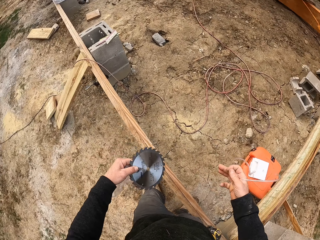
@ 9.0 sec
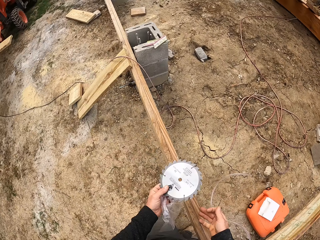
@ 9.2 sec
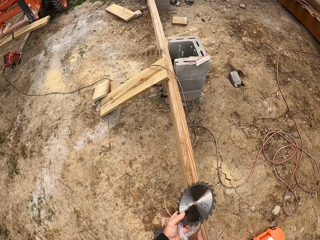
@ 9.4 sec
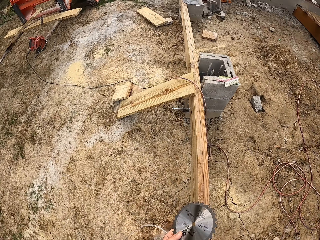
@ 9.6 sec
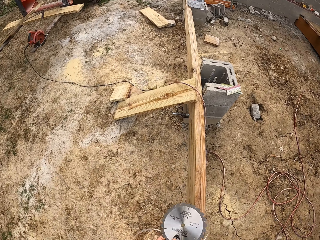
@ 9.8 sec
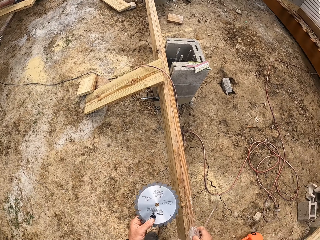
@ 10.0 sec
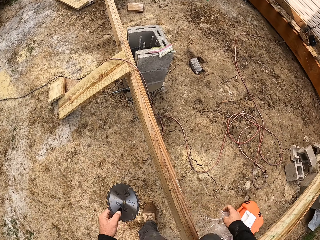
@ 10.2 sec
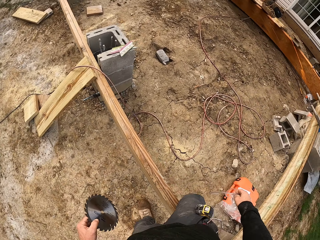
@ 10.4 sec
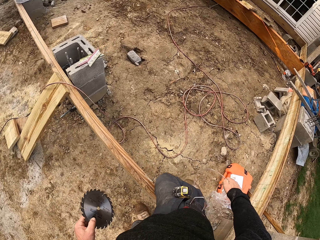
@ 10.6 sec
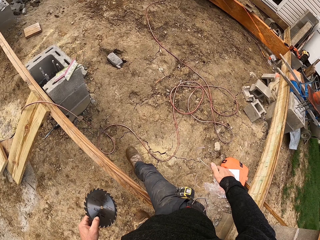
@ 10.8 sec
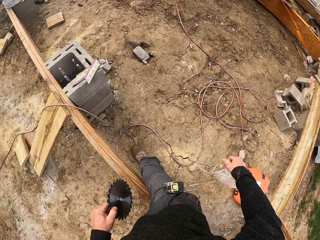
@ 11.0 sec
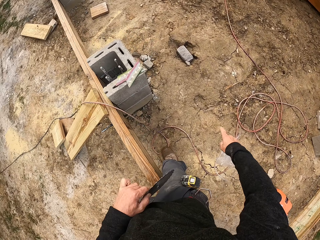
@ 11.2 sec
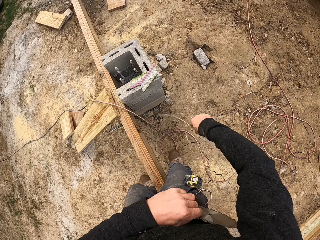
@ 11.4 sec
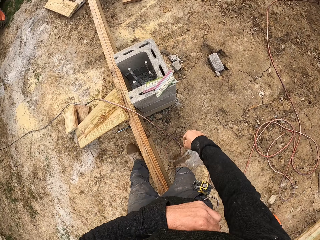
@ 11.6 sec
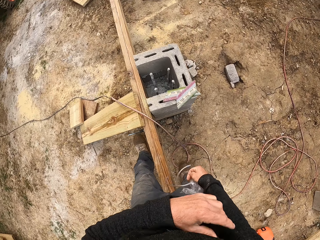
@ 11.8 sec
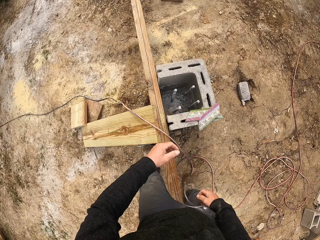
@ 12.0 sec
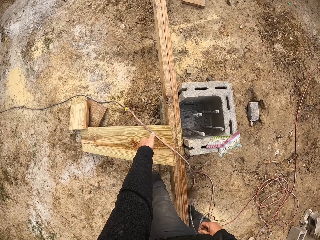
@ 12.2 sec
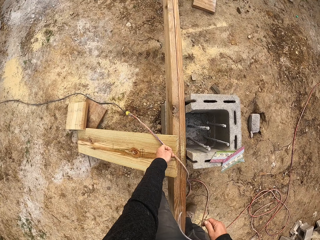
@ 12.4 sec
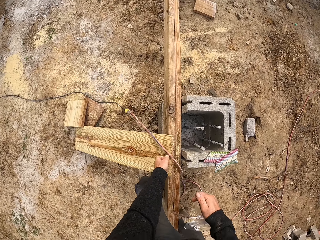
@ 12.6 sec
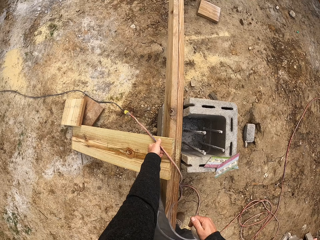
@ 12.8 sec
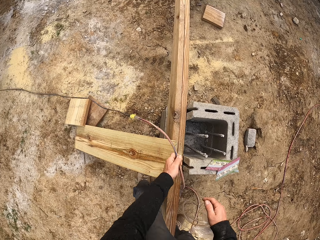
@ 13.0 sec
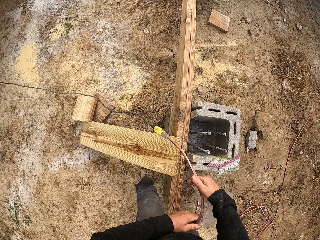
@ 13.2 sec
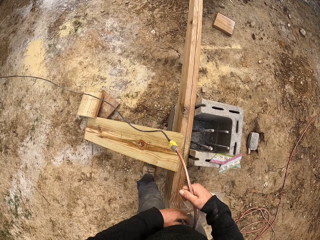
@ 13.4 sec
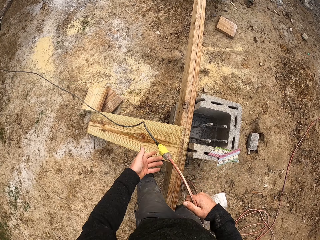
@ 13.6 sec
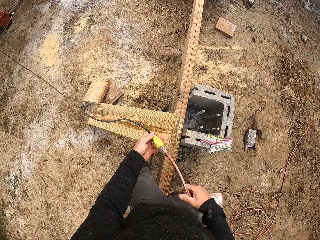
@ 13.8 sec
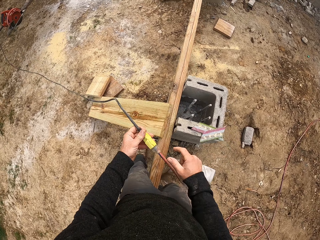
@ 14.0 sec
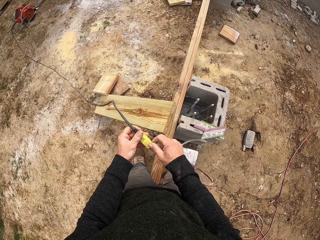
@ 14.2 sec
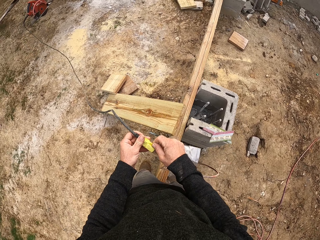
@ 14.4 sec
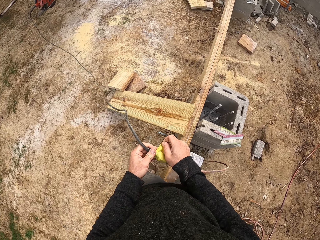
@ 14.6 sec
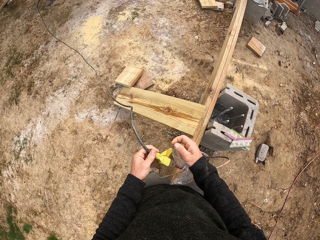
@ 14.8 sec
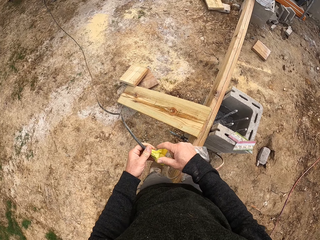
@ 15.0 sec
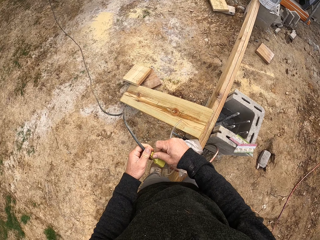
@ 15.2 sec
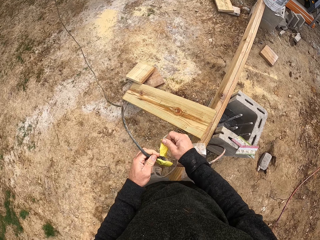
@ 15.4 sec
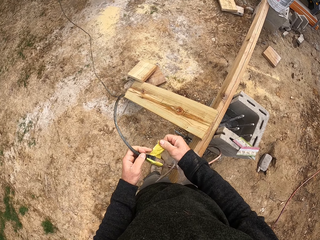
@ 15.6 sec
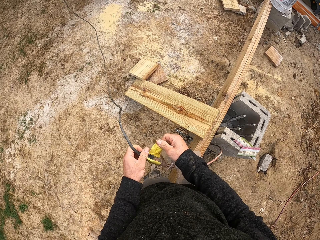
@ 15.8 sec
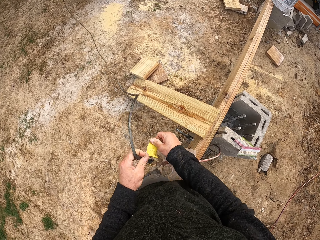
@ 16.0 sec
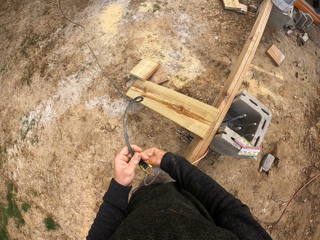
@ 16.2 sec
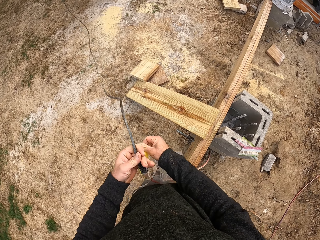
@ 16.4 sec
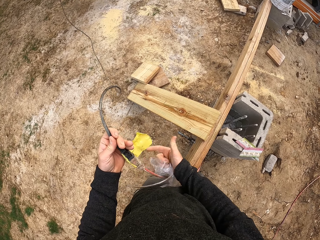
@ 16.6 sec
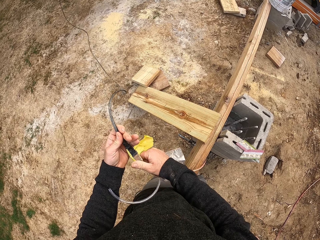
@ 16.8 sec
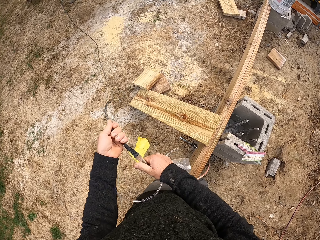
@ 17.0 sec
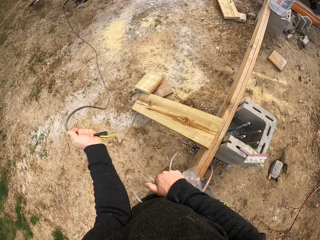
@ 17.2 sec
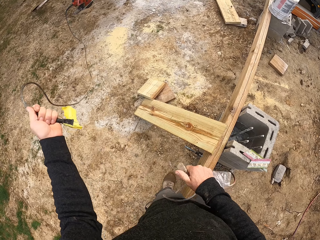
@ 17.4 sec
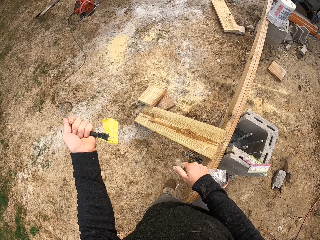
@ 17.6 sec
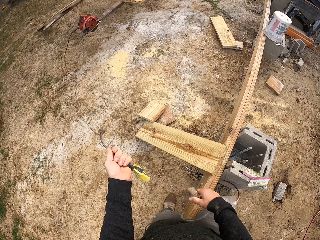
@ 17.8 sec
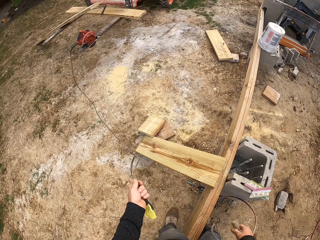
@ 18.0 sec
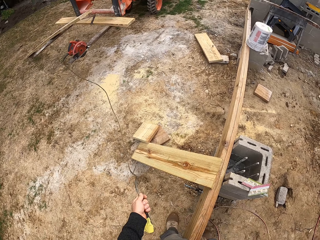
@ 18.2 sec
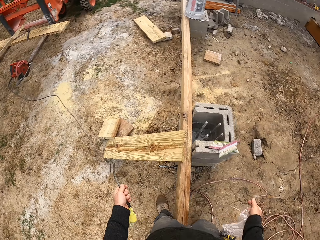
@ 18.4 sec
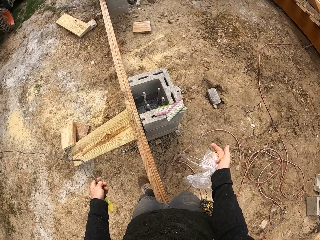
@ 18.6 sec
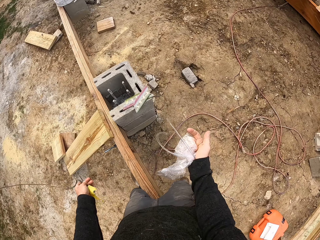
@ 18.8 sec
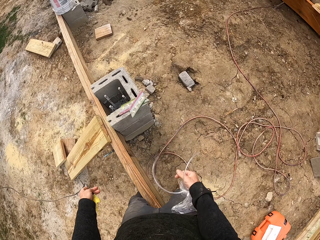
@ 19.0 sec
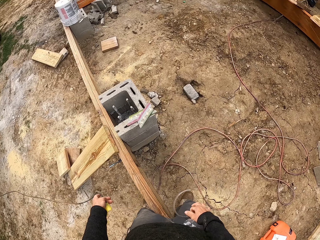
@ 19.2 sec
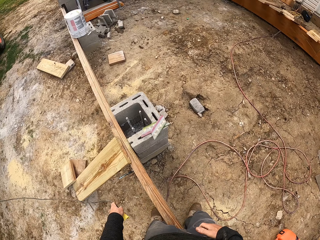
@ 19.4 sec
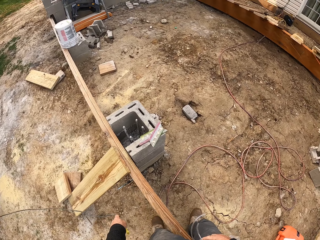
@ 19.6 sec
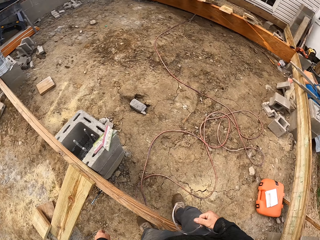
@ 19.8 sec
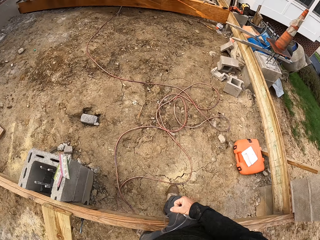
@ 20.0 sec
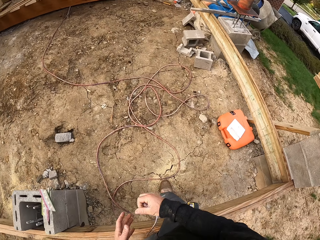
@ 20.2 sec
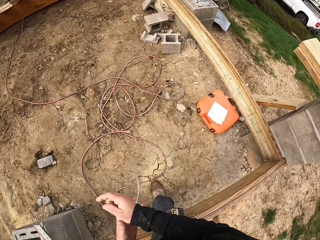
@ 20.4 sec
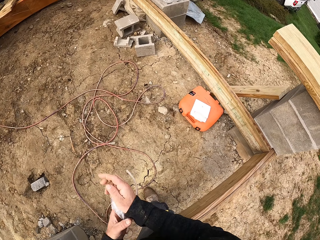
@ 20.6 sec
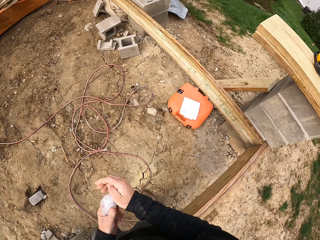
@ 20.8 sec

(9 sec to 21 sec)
The camera wearer carries a blade along the construction wood on the floor. They walk in the construction site. They hold the blade in the armpit. They pick up the cable laid on the wood. They pull the power cable. They detach the sellotape on the cable joint. They disconnect the power cable. They drop the cable on the floor.

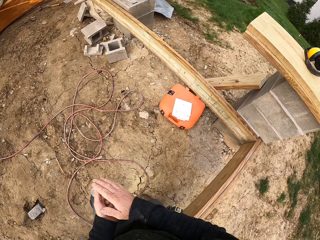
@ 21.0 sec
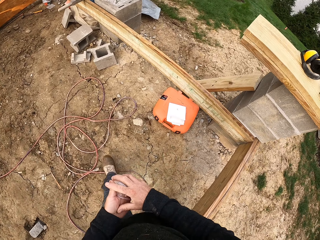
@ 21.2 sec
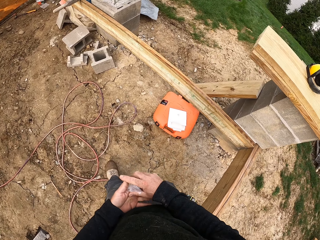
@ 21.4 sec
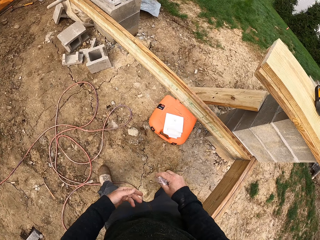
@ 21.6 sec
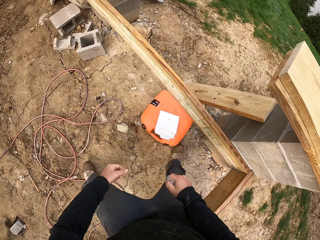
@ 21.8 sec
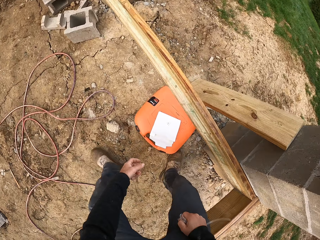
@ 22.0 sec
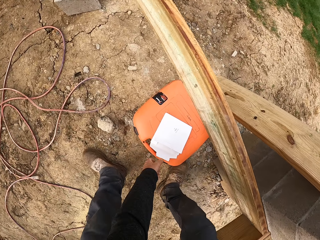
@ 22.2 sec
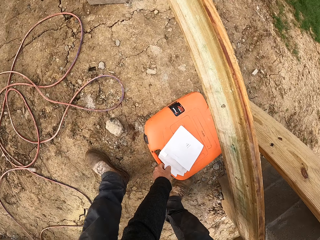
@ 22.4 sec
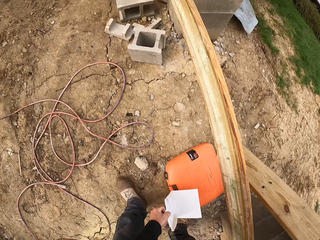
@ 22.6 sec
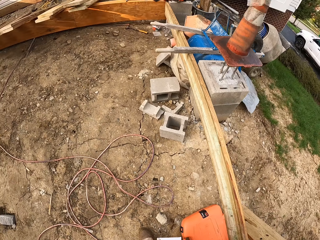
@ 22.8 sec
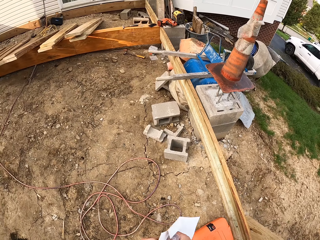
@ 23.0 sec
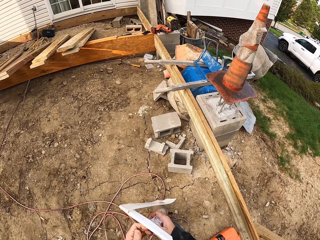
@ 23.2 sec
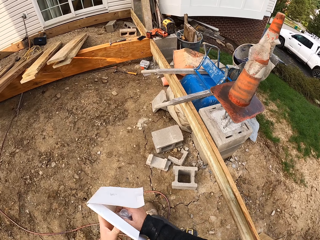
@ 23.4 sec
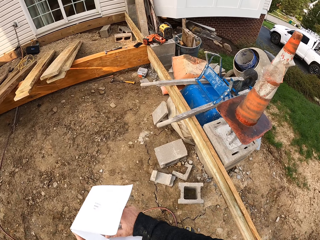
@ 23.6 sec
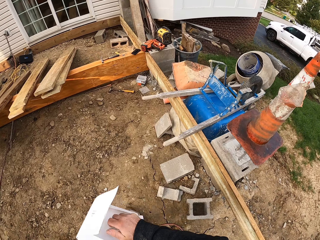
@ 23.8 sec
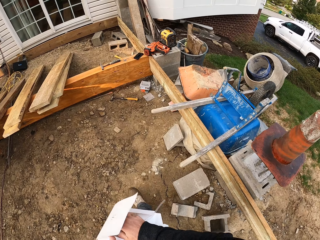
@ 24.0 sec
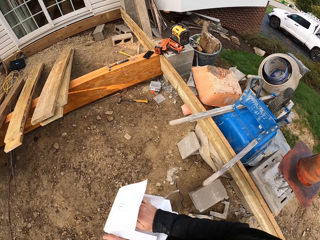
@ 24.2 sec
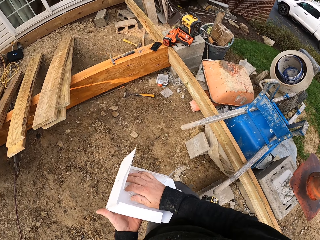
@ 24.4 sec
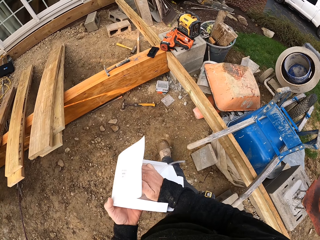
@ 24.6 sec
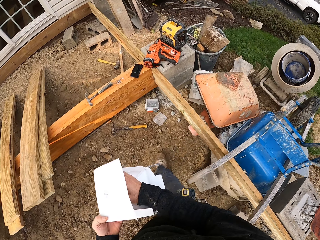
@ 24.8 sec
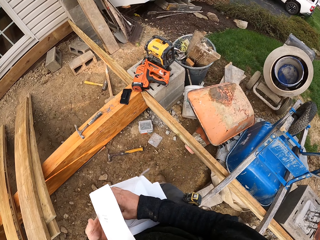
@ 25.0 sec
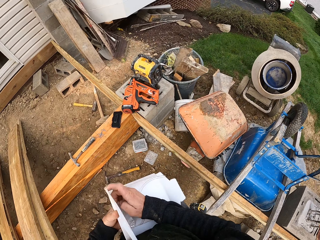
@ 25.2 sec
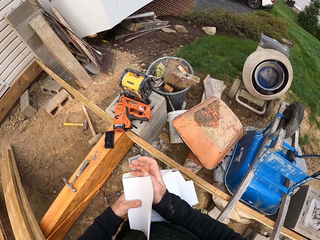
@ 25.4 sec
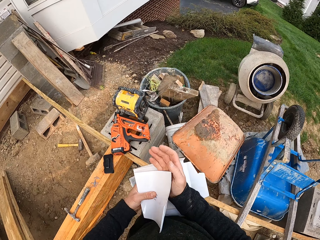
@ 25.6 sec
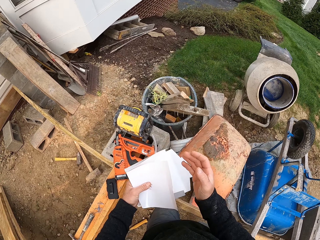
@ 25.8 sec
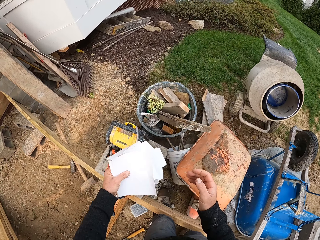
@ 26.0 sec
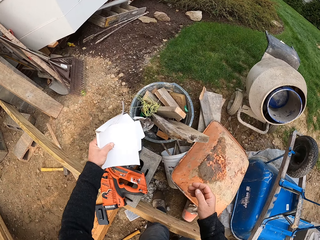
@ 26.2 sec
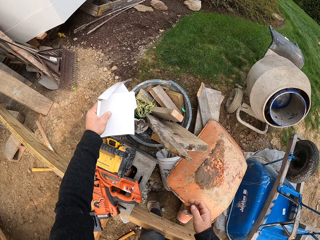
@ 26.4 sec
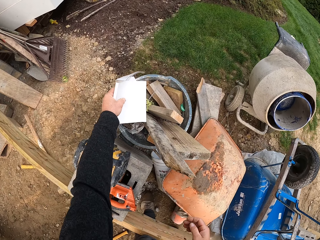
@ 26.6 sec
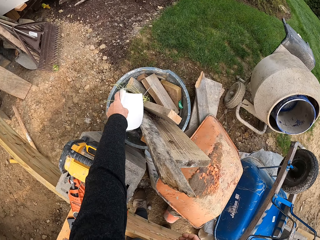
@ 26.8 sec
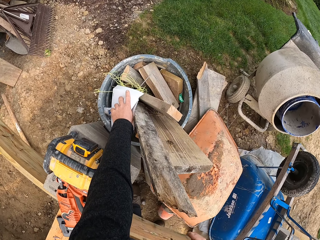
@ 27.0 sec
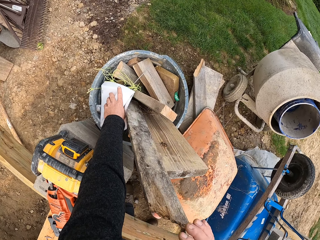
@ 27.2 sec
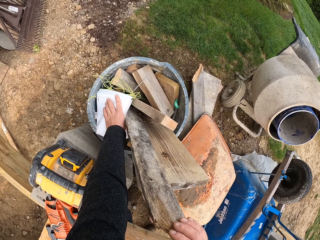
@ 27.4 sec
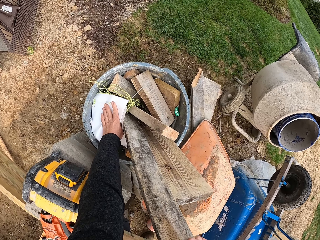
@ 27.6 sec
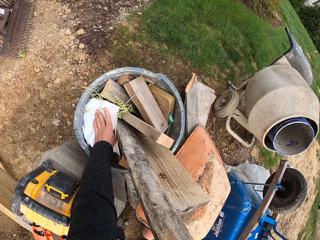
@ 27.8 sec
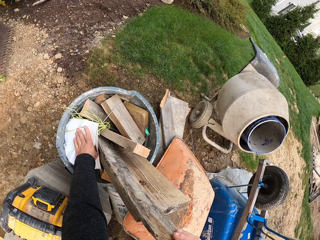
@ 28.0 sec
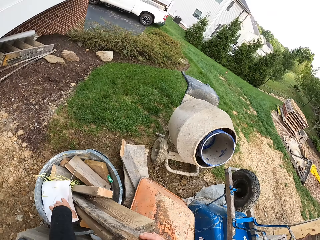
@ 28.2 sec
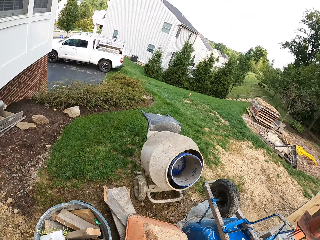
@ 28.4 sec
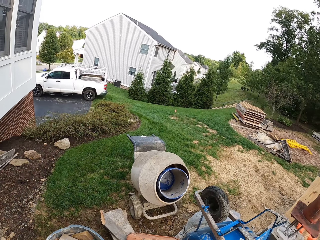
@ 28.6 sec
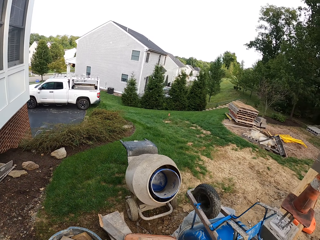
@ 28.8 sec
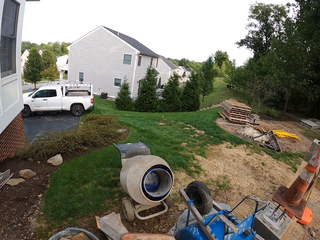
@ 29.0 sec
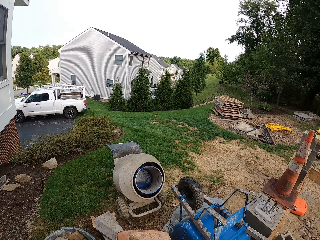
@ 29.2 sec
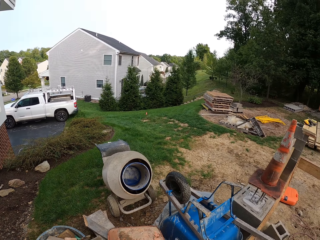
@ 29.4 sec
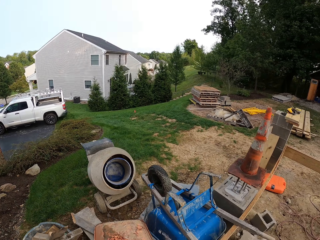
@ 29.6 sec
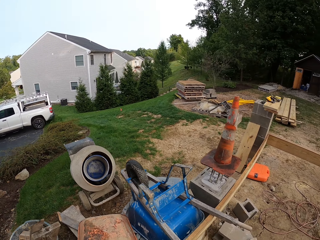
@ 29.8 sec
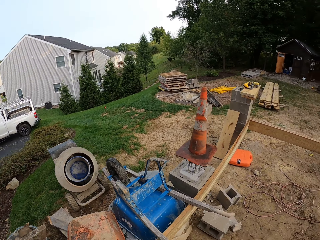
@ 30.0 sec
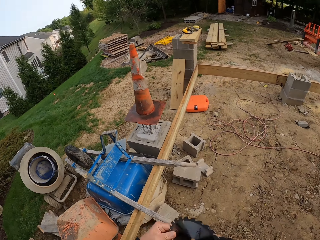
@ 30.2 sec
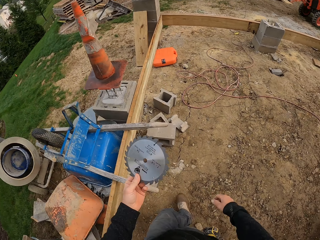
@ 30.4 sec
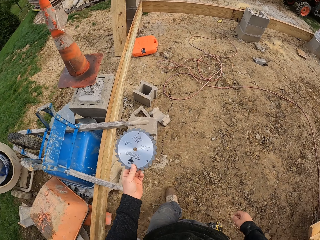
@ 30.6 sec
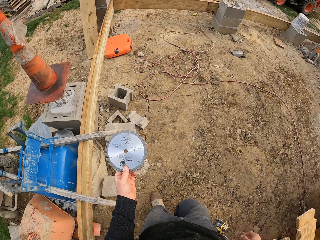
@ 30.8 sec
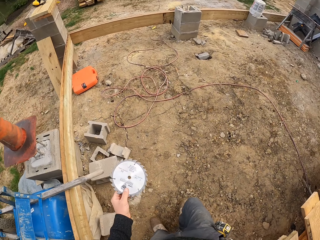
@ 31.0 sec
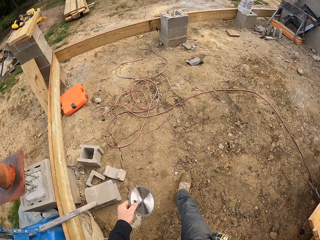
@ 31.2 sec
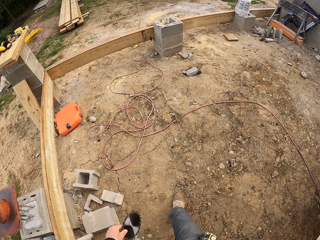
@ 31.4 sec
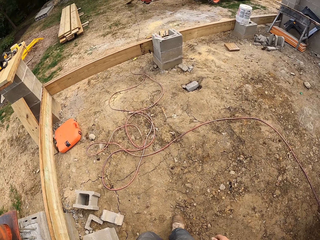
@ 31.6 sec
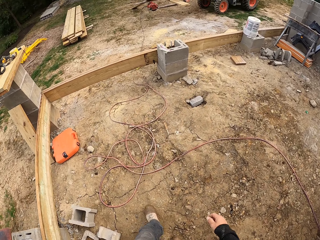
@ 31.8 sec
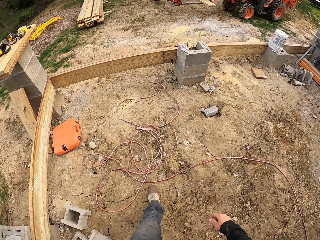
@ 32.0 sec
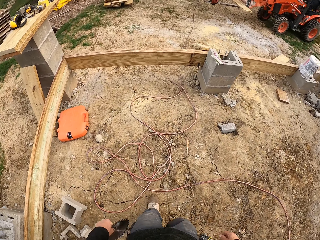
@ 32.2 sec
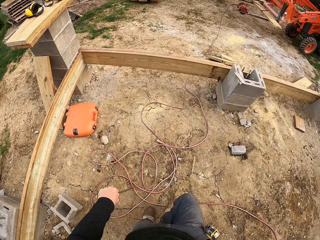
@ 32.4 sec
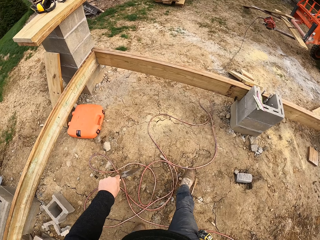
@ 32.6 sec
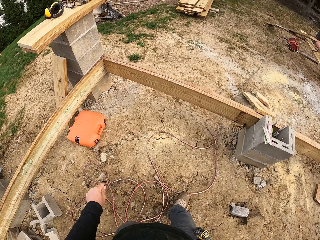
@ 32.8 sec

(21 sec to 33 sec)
The camera wearer folds the blade paper pack in his hands on his way in the site. He picks up the paper on the hard case on the floor. He carries the paper along the wood in the site. He places the blade paper pack in the paper. He places the paper on the bucket with timber. He walks back. He carries the circular saw wood cutter blade to the forklift truck. He holds the blade or disc on the hand.
